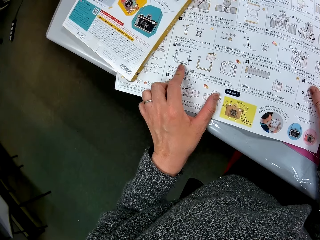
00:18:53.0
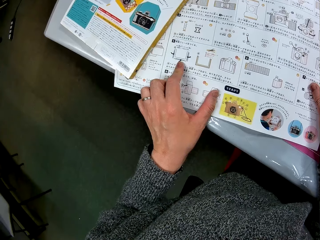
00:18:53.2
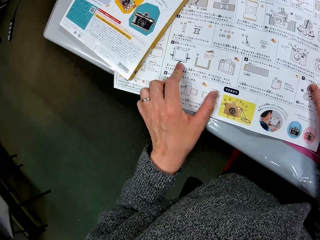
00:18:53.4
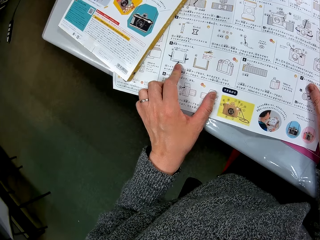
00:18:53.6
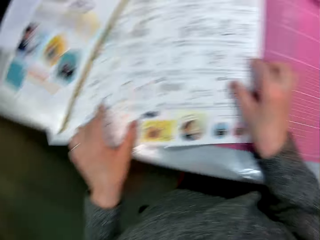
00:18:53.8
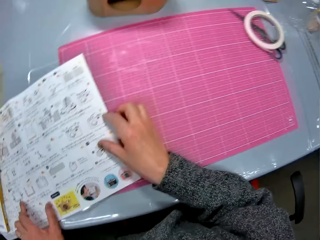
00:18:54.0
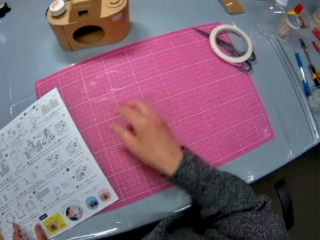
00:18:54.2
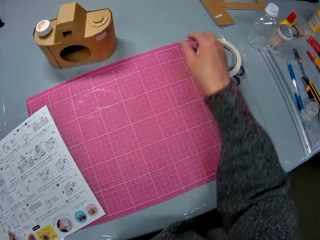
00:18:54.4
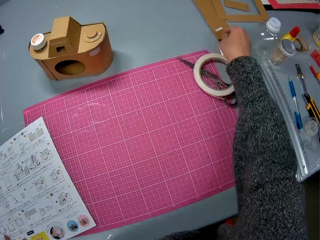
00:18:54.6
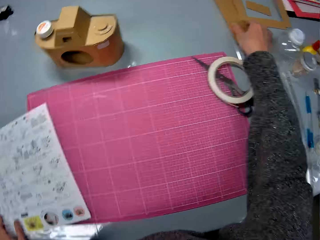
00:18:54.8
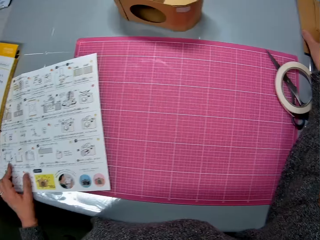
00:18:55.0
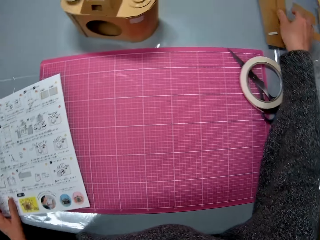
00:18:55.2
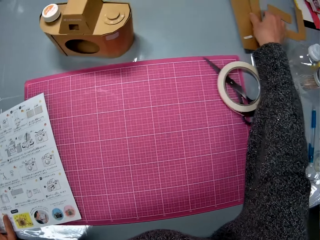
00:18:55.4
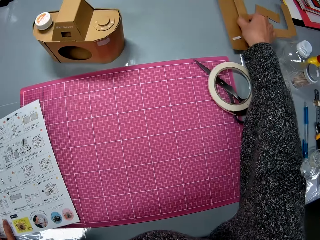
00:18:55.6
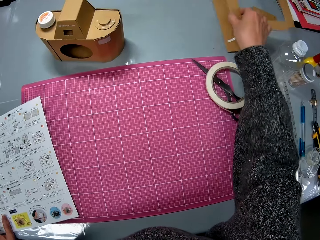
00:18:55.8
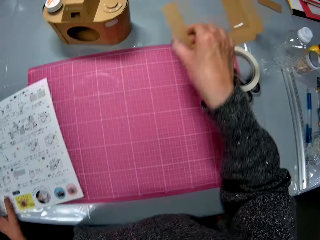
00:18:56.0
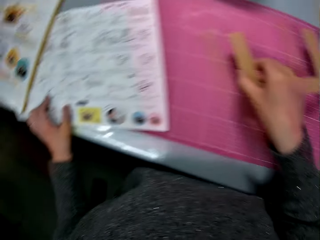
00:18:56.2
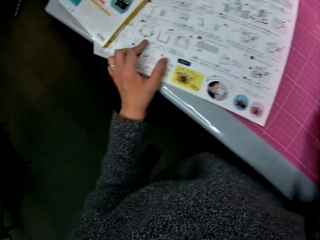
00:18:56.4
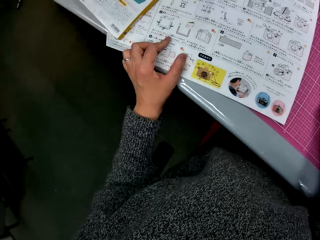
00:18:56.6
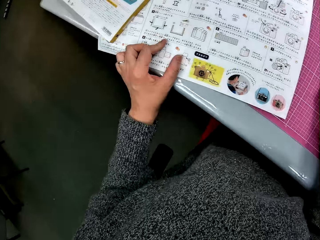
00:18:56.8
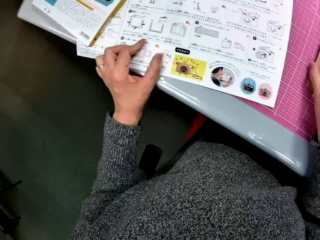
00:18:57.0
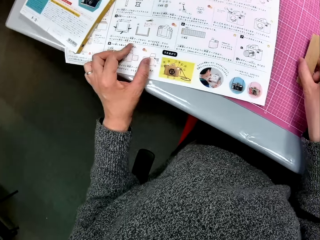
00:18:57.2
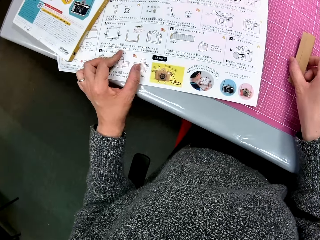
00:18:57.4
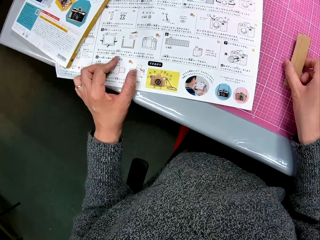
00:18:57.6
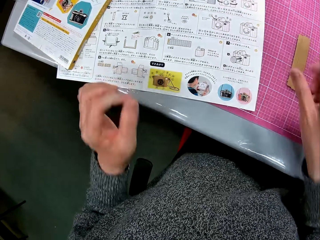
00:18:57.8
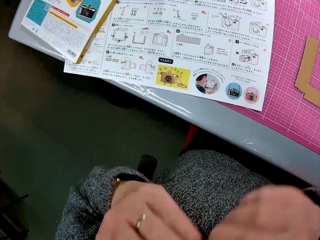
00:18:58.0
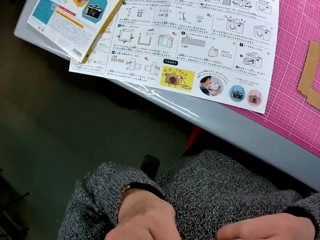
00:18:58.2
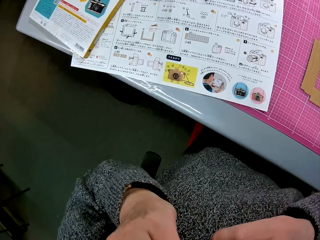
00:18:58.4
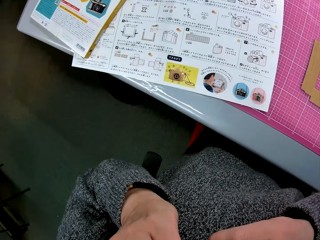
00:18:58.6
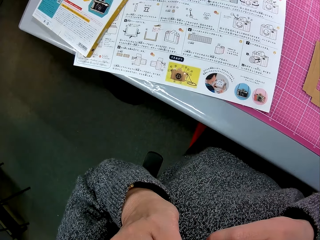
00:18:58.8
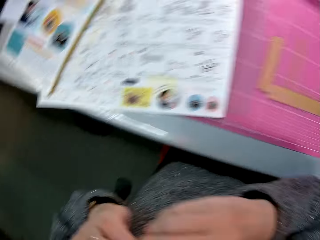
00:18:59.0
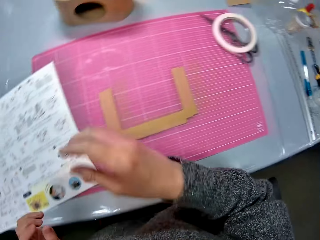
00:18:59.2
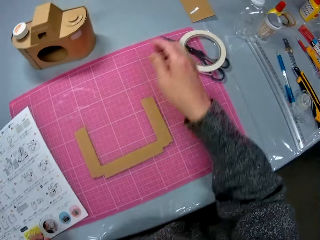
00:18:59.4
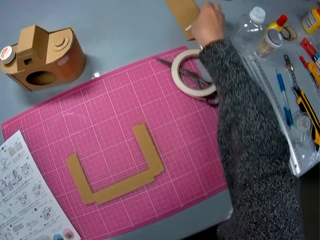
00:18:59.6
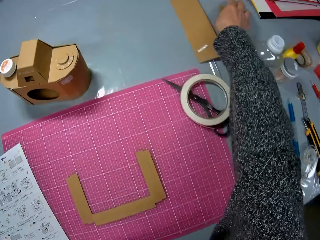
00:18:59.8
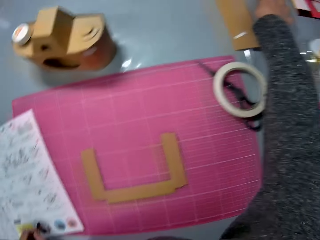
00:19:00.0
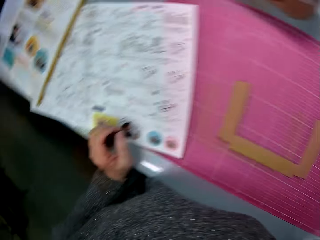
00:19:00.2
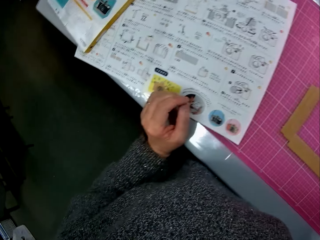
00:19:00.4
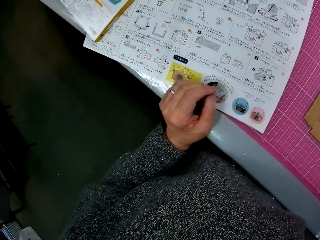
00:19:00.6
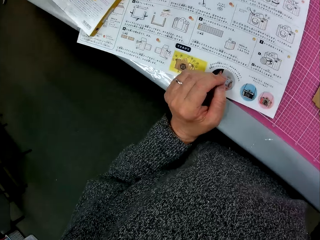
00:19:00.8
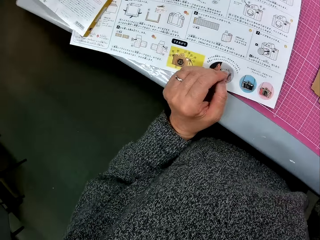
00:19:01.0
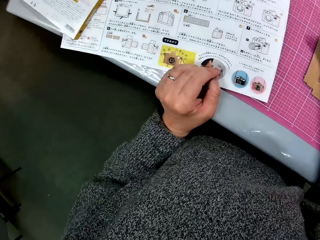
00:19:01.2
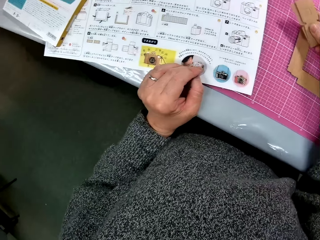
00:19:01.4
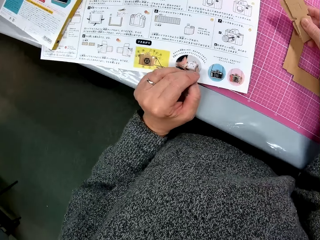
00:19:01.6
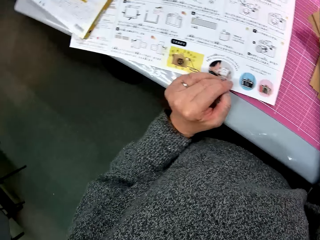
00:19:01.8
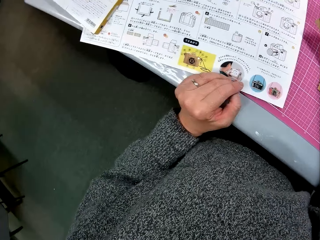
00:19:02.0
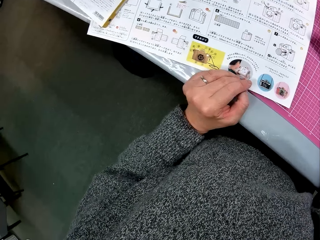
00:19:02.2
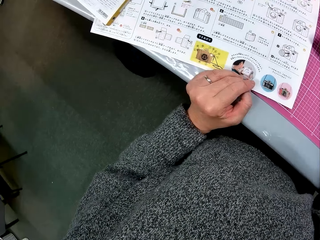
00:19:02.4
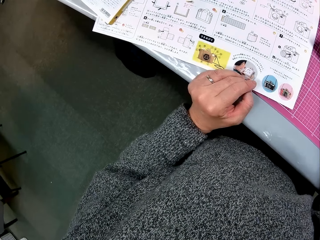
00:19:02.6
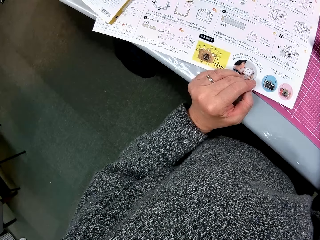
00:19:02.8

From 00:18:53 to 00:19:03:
The camera wearer picks up a cardboard piece from the table. He holds the cardboard piece and places the cardboard piece on the table. He reads the paper. He raises his left hand to his face. He picks up another cardboard piece from the table. He reads the paper.

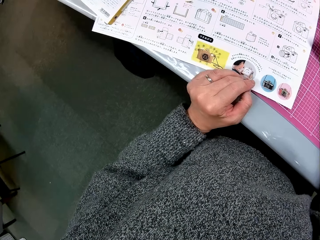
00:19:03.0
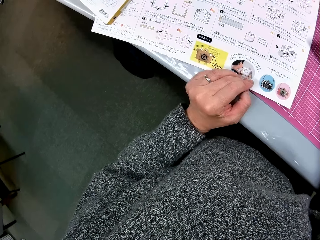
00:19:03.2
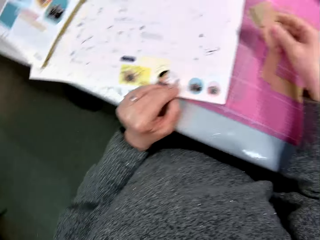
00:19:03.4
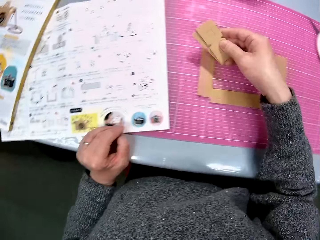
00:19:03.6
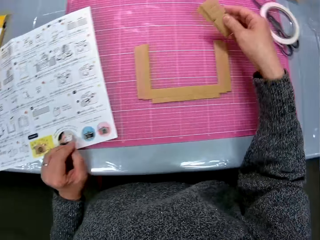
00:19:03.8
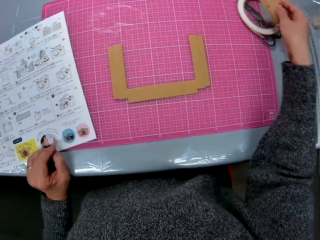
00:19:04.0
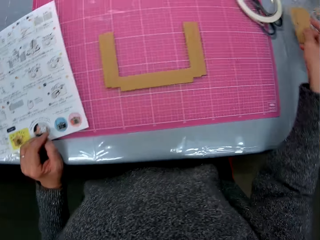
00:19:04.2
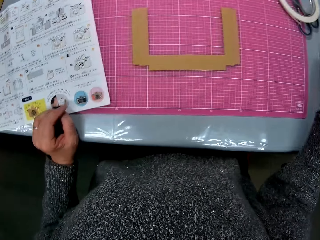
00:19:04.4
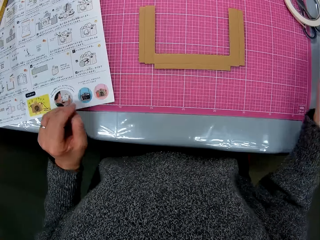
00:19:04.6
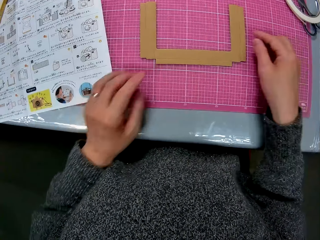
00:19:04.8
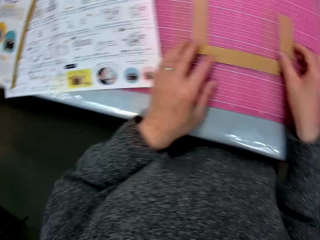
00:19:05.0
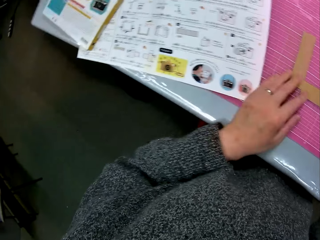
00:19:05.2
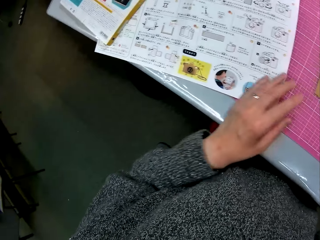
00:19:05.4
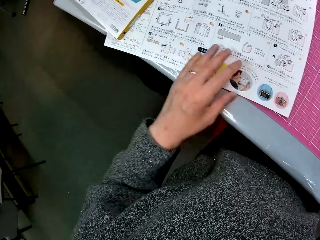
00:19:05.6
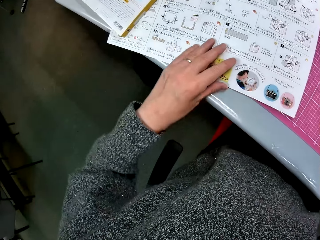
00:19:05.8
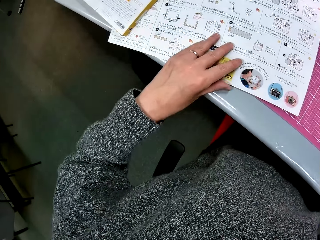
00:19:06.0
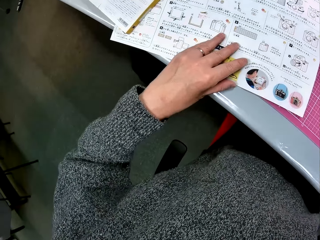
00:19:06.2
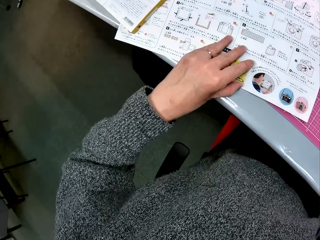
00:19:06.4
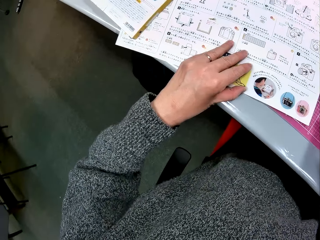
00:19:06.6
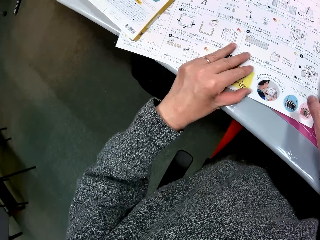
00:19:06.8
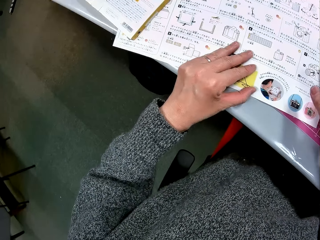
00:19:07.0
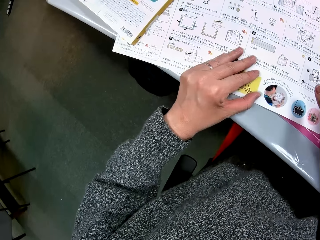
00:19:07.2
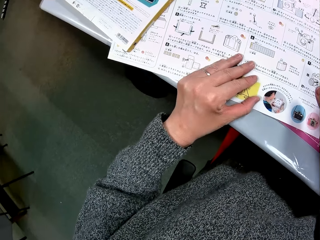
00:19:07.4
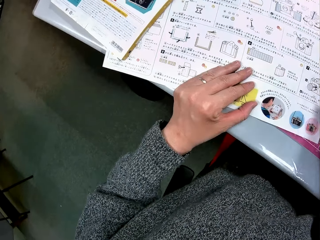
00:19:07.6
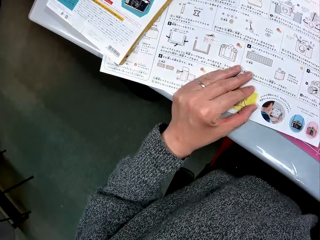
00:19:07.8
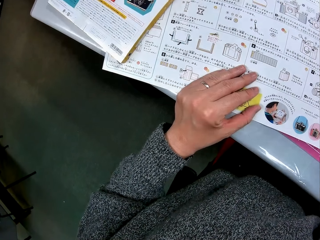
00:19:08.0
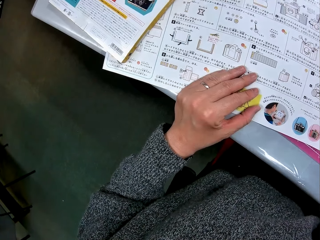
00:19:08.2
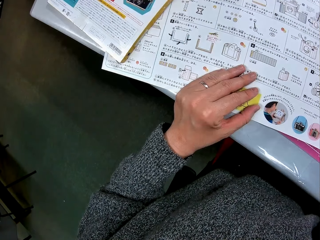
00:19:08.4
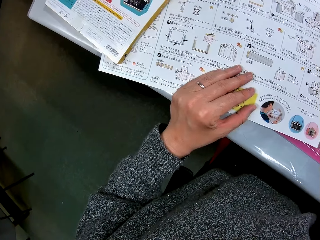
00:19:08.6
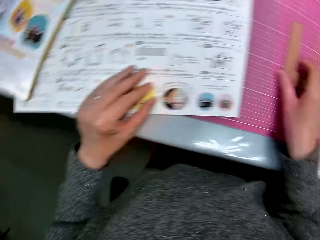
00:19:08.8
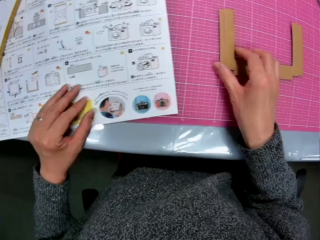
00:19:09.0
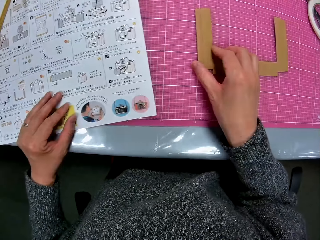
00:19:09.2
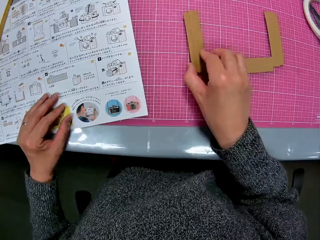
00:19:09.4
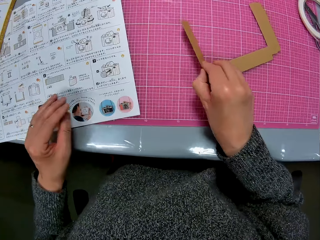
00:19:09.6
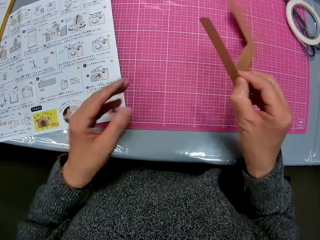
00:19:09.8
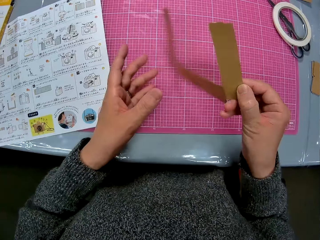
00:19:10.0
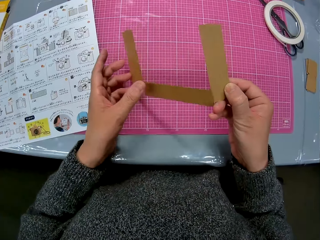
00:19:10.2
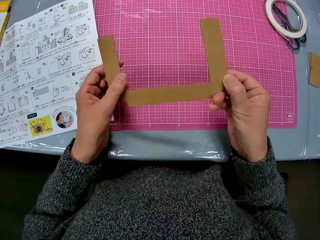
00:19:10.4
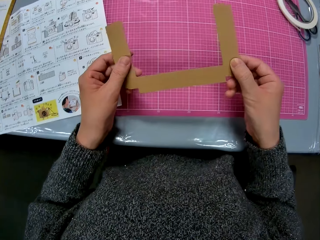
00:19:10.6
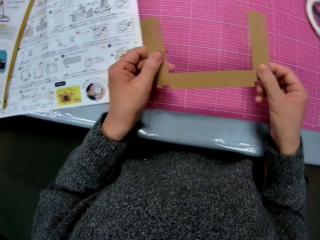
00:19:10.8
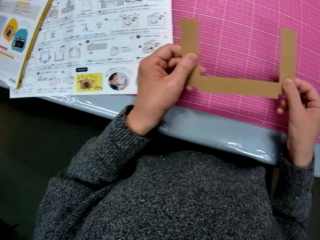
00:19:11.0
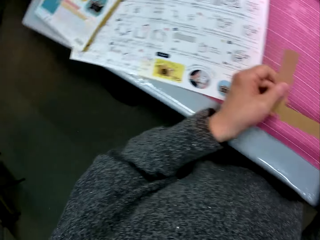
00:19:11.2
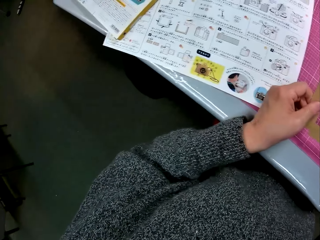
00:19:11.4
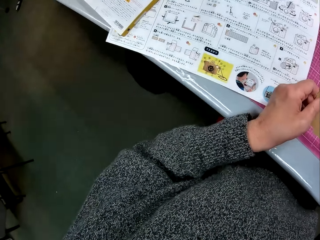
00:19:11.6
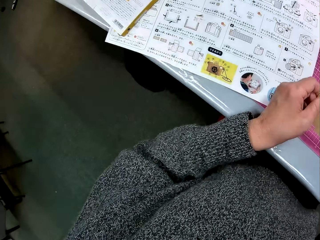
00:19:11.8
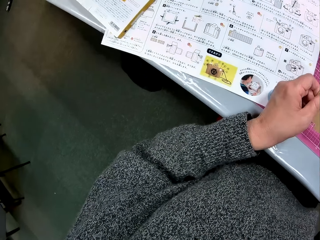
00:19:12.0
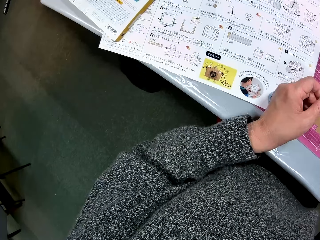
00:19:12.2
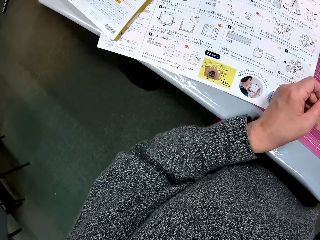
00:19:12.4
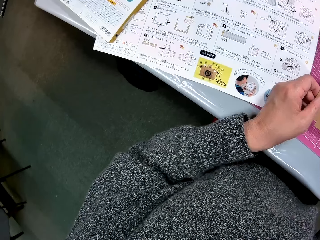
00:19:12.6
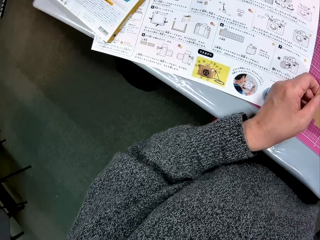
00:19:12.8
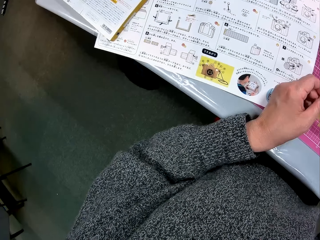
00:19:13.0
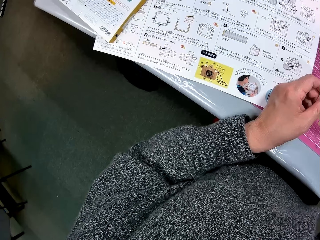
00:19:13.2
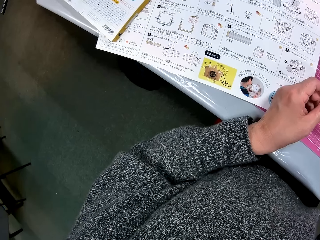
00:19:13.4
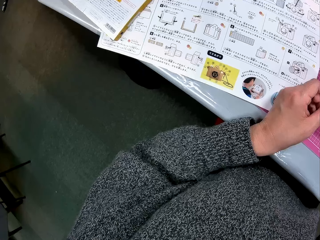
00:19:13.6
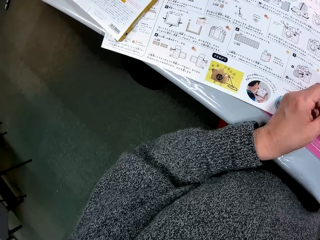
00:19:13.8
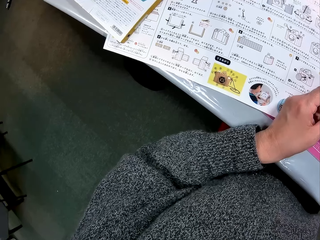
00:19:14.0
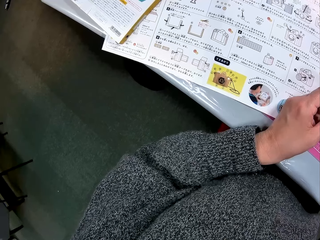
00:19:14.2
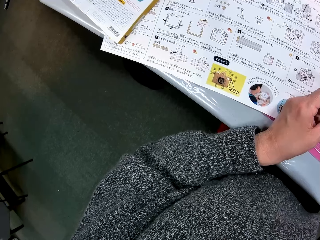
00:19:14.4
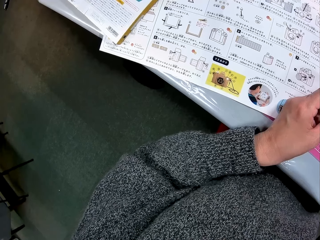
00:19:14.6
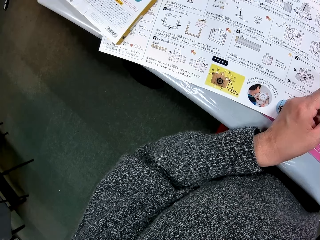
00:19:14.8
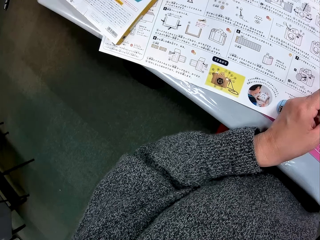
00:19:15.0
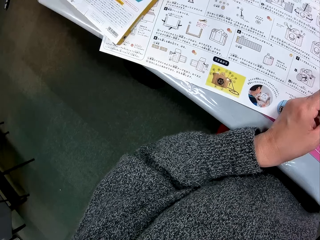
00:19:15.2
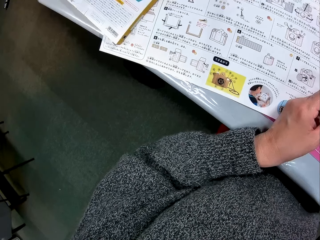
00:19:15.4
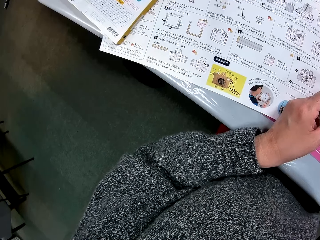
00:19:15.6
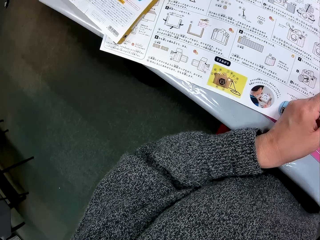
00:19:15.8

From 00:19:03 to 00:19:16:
The camera wearer places the cardboard on the table beside the cutting sheet. He places his hands on the cardboard piece on the cutting sheet. He places his left hand on the instruction manual or paper. He reads the paper. He picks up the cardboard on the cutting sheet and holds the piece of cardboard. He reads the paper.
